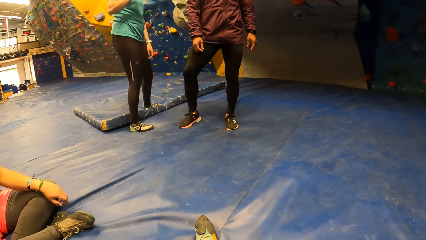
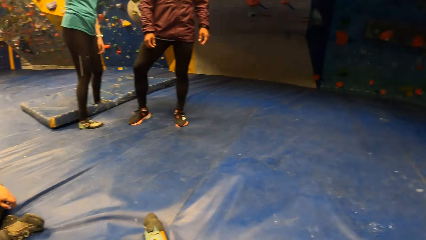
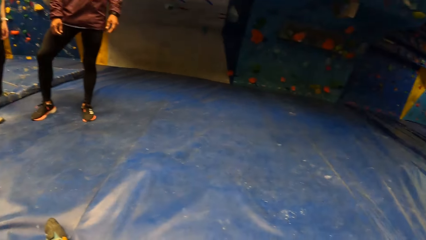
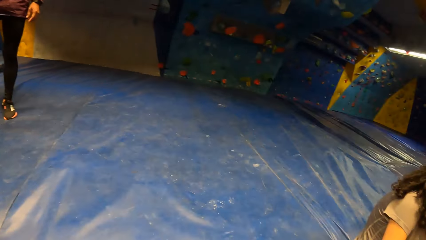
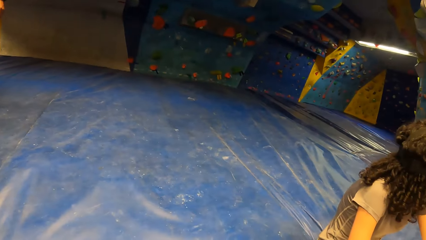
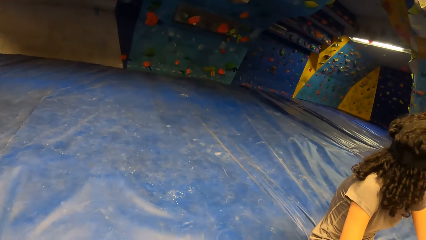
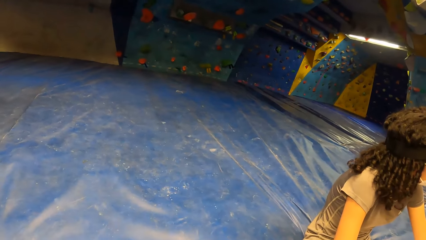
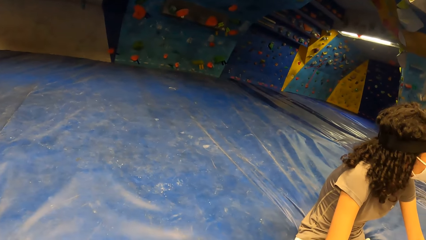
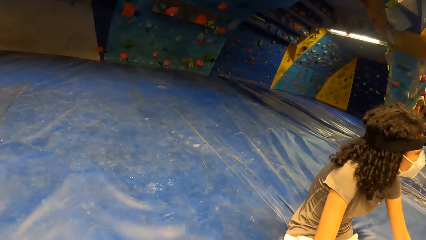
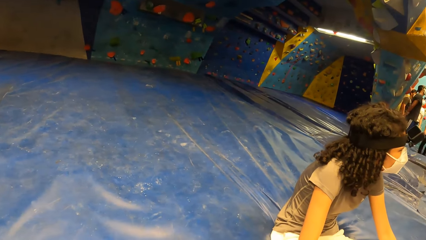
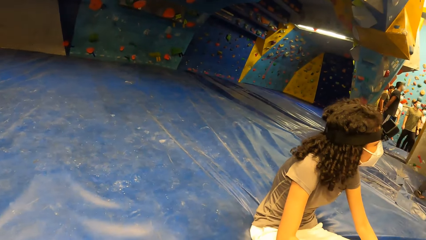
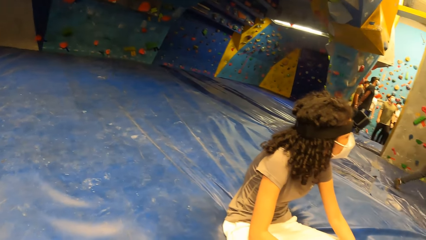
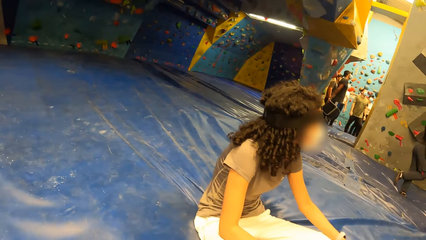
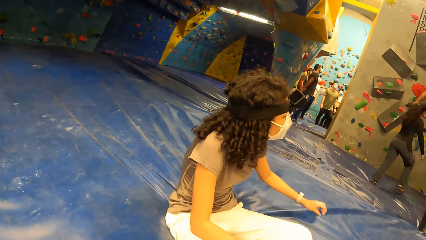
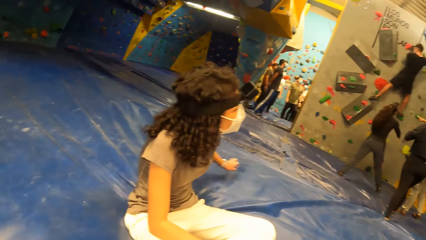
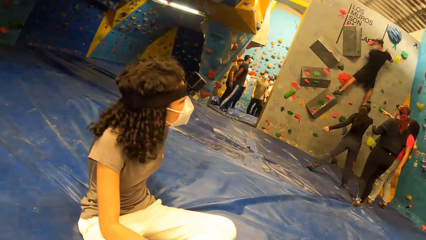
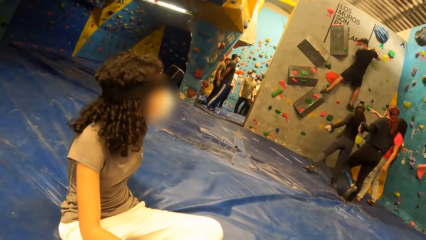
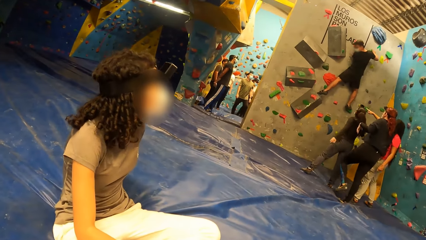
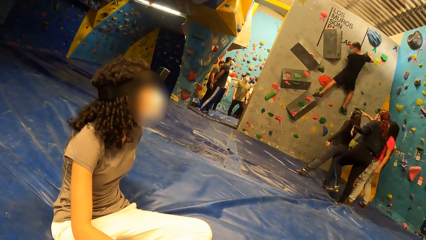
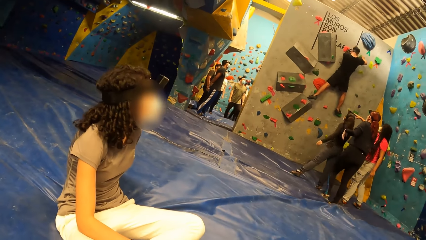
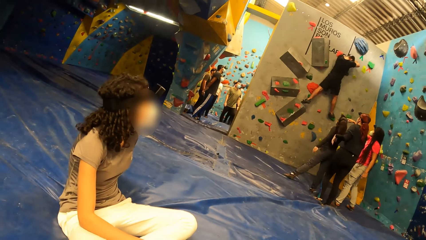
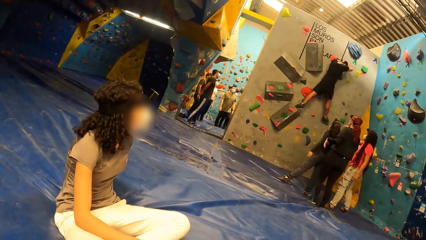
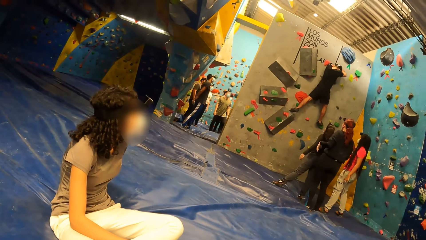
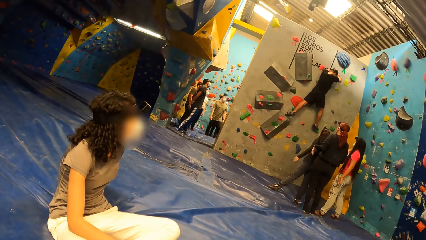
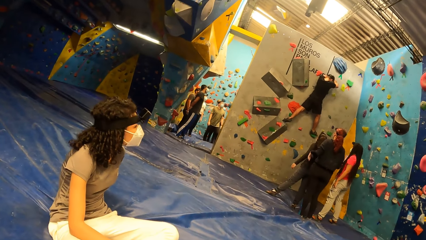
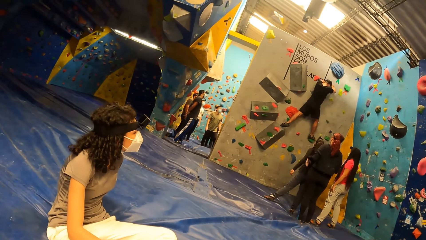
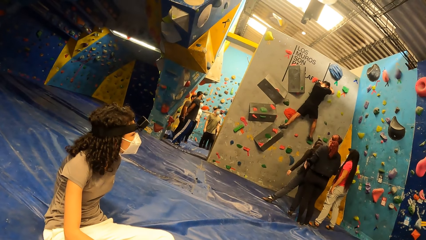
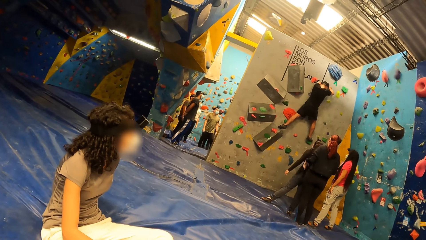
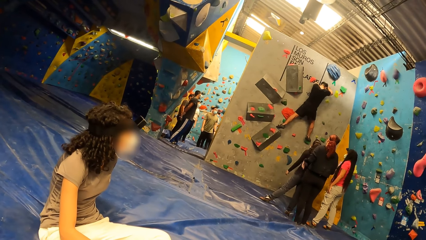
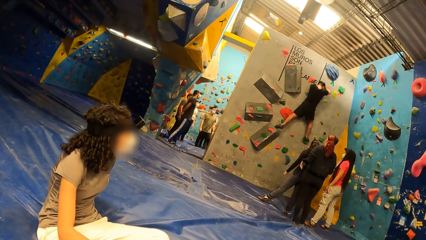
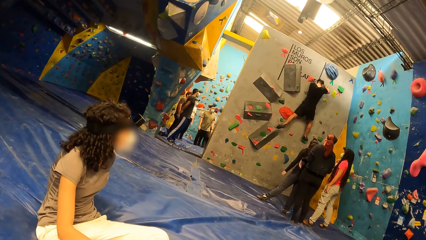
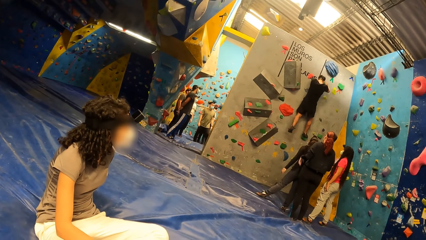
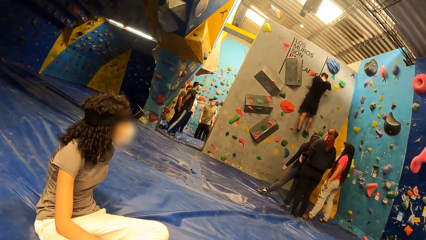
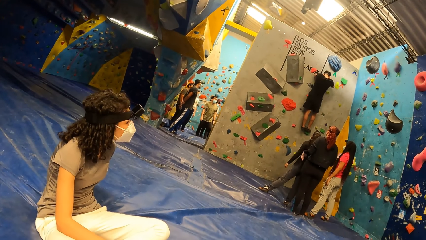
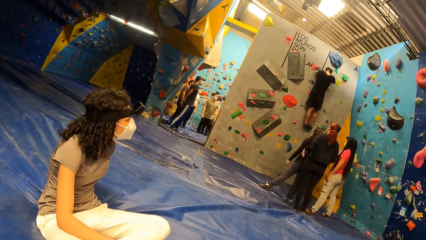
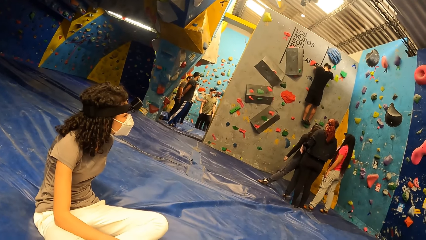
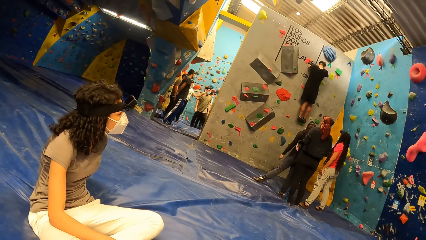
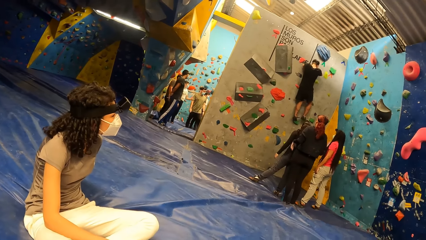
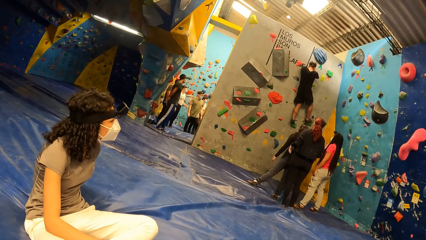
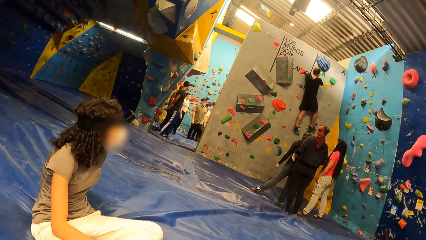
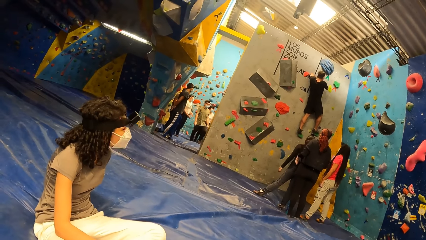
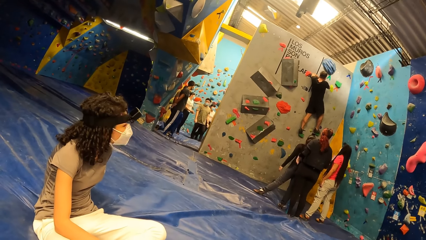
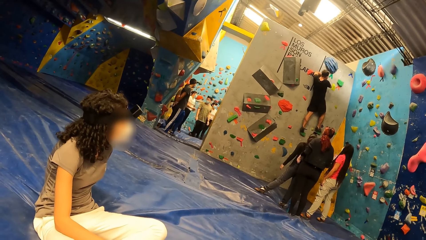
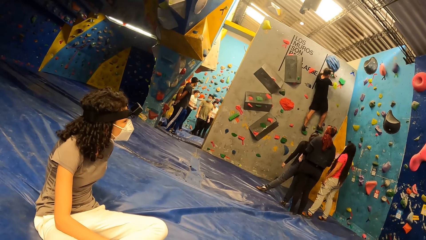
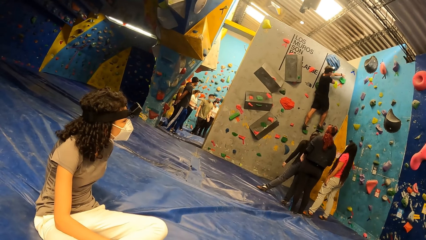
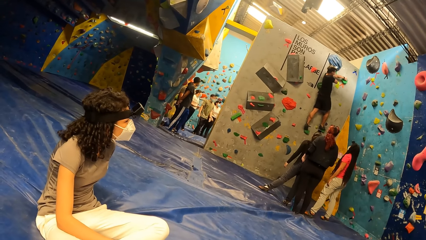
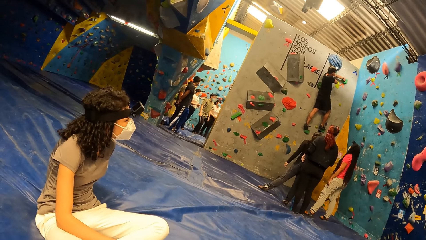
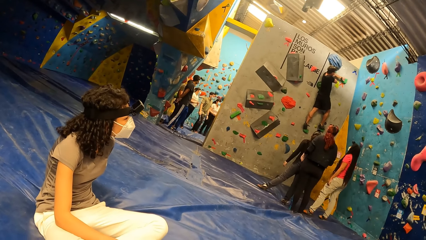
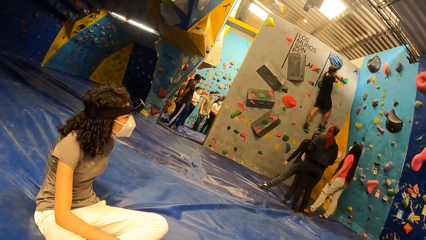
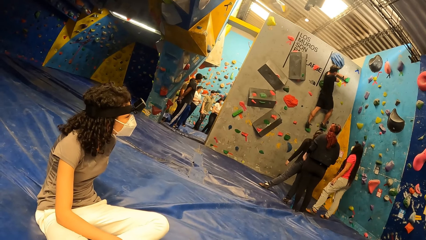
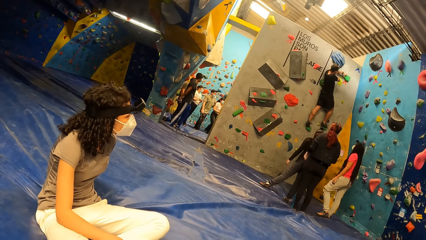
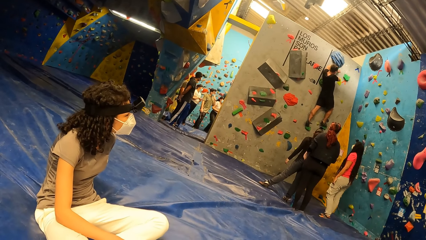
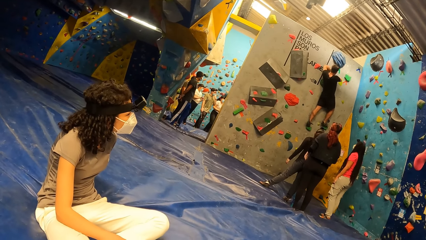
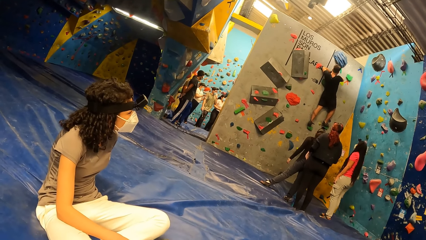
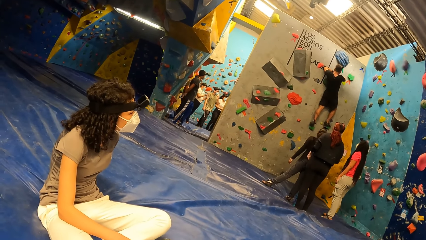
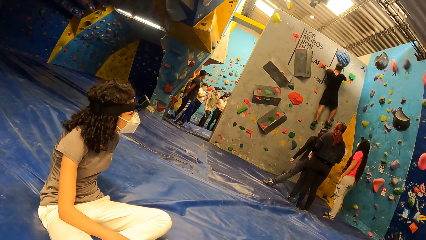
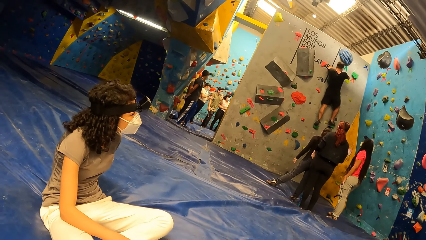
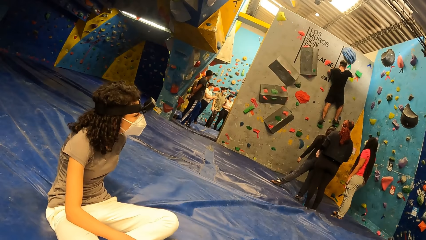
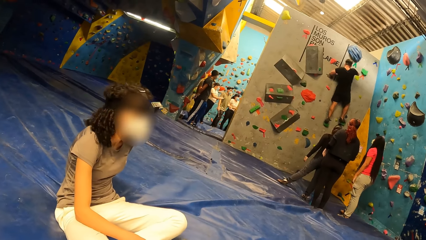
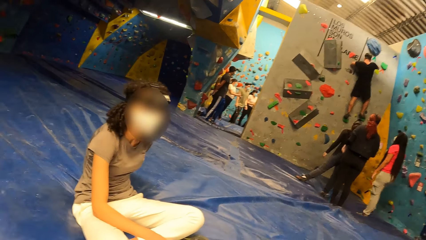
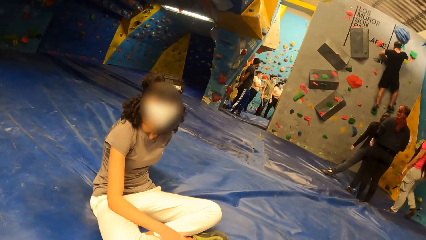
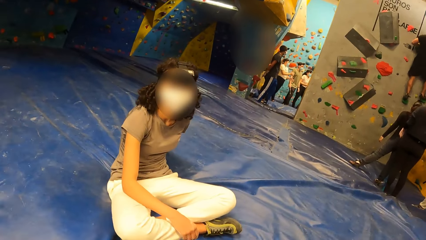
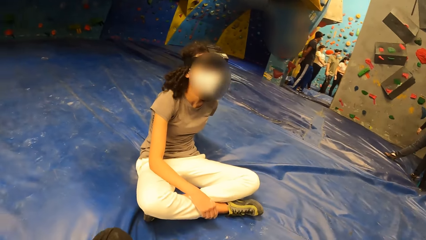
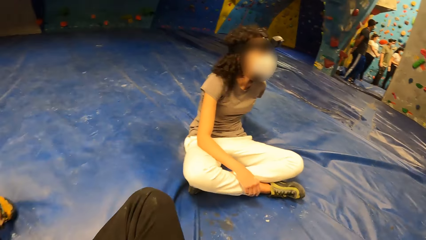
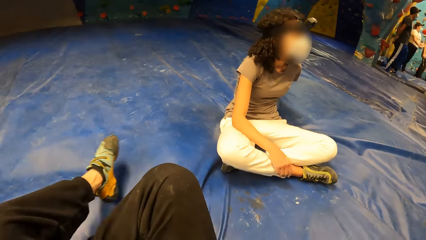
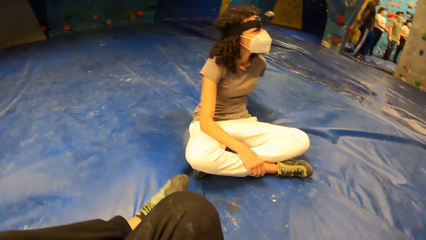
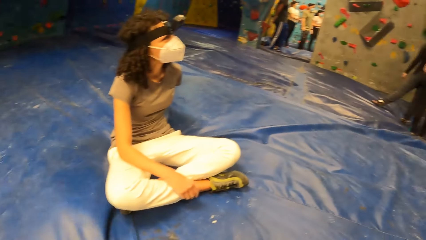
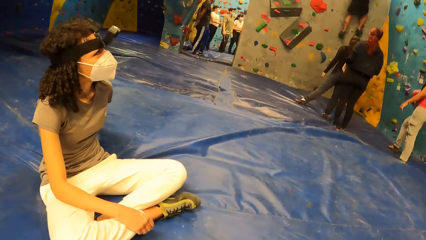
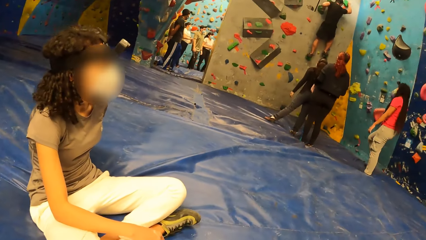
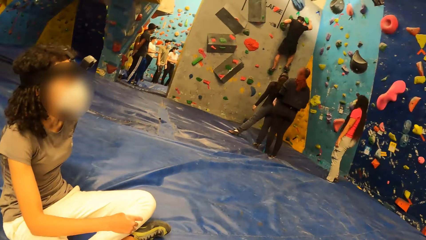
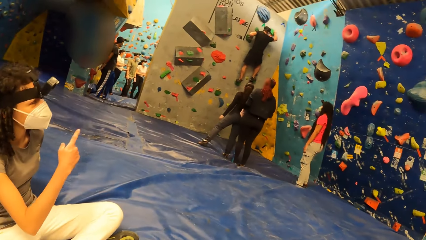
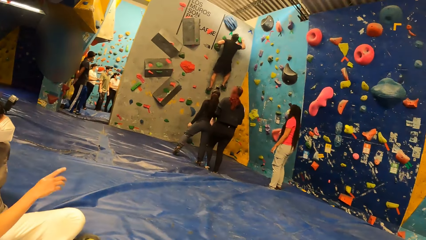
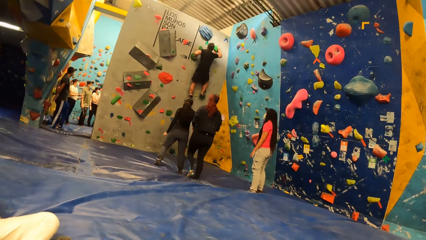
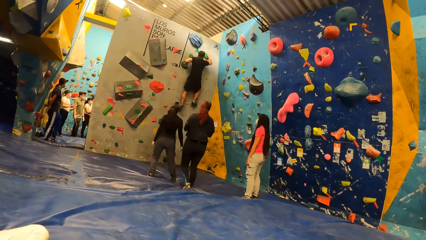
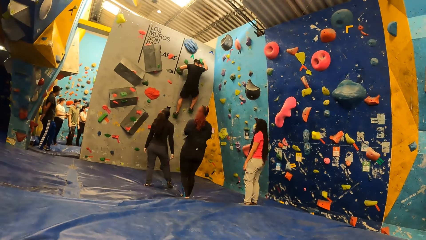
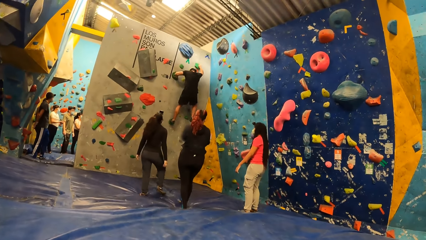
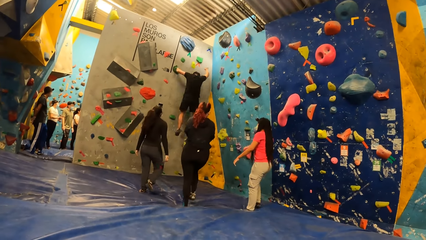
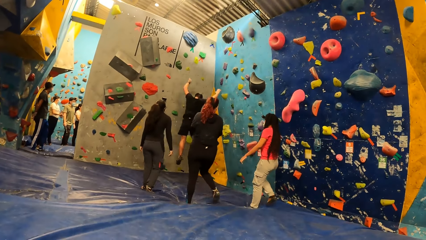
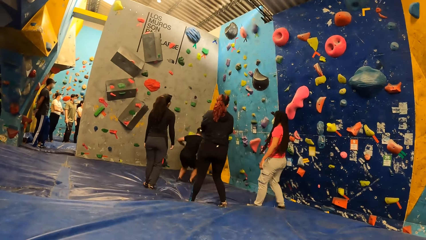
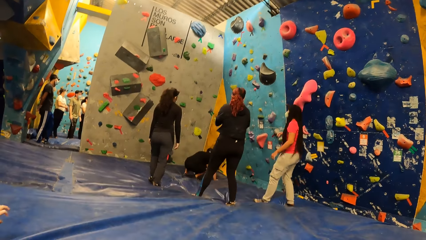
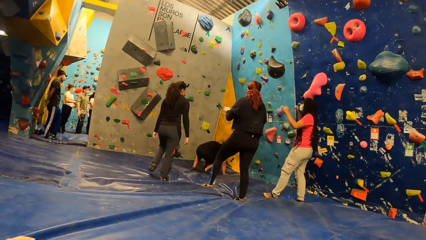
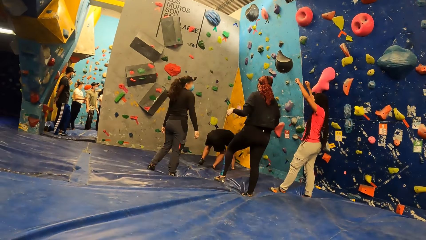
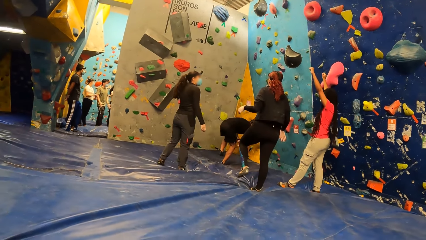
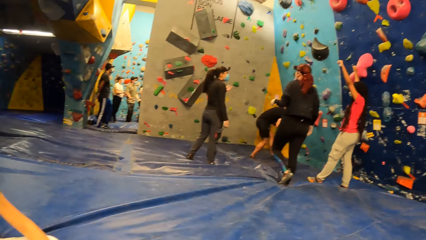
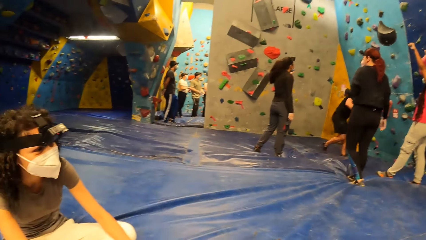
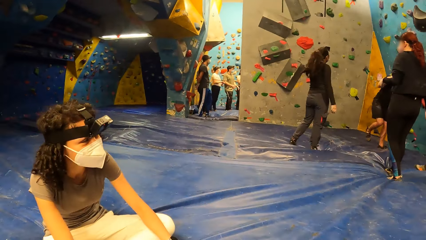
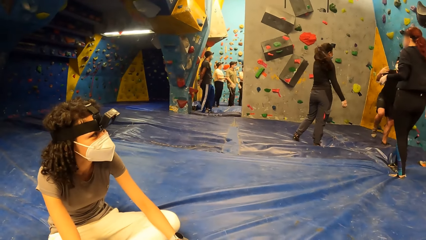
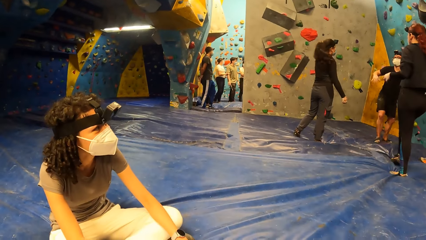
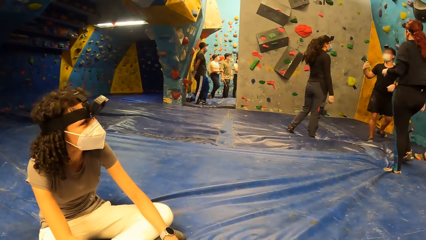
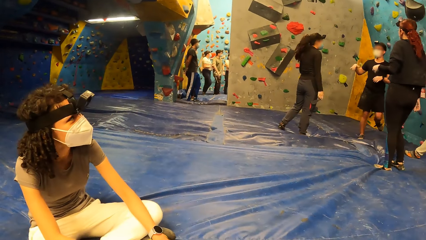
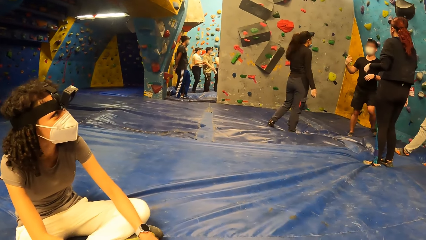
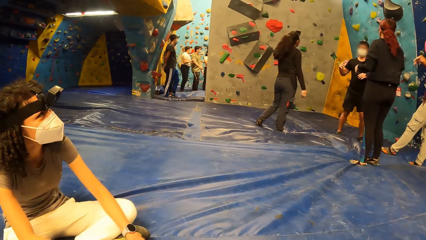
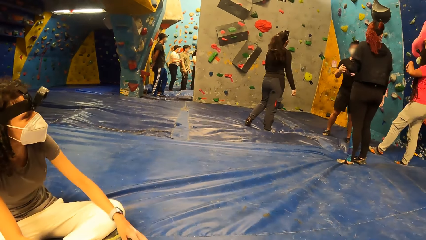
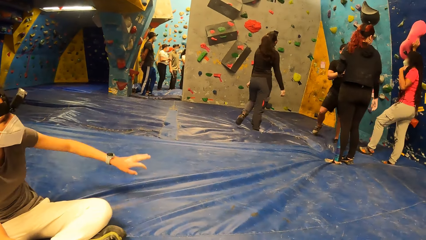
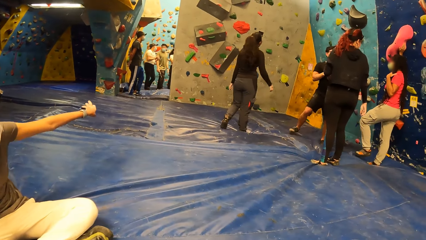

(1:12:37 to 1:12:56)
The camera wearer turns around. A person climbs holds on the wall. The camera wearer interacts with a woman. They turn around. Another person points a finger. The first person jumps on the floor. Another person lifts hands. The first person sways hands.
